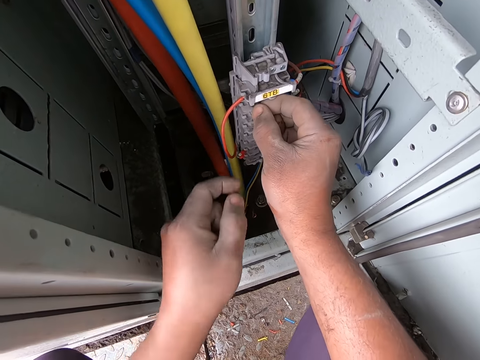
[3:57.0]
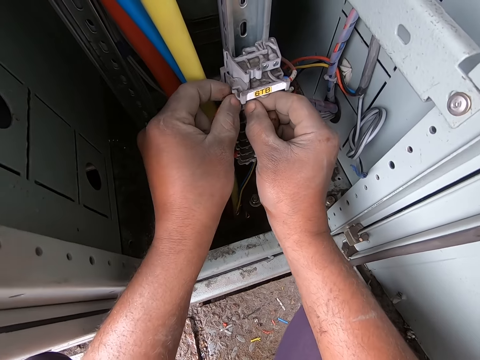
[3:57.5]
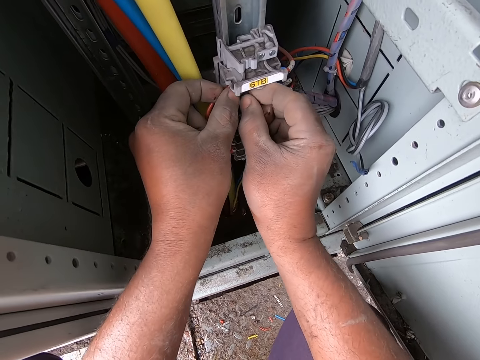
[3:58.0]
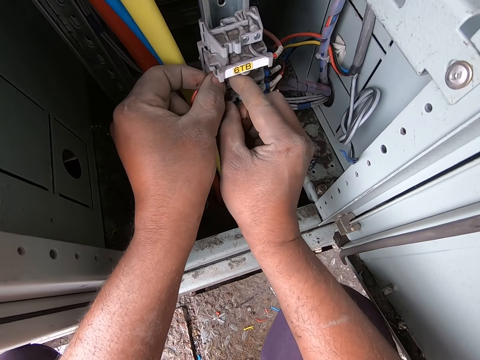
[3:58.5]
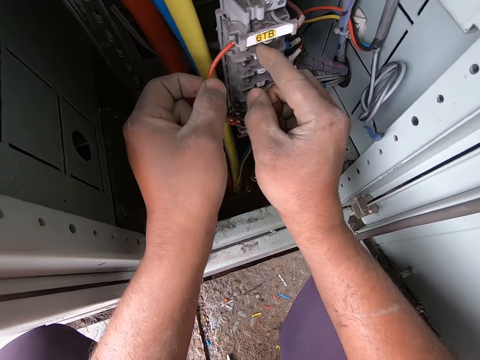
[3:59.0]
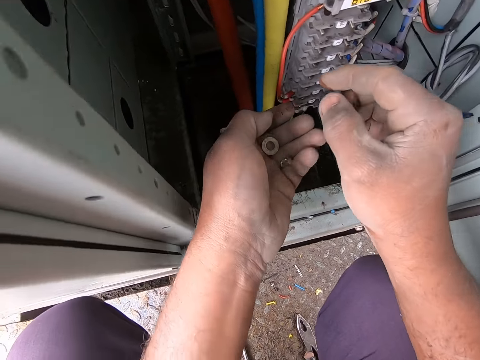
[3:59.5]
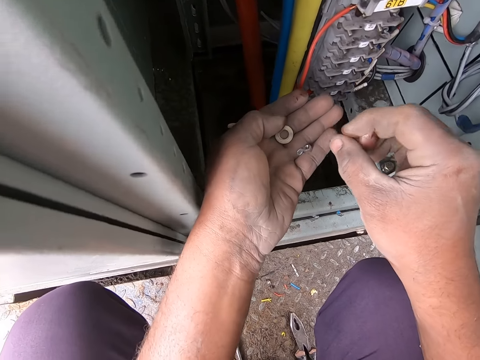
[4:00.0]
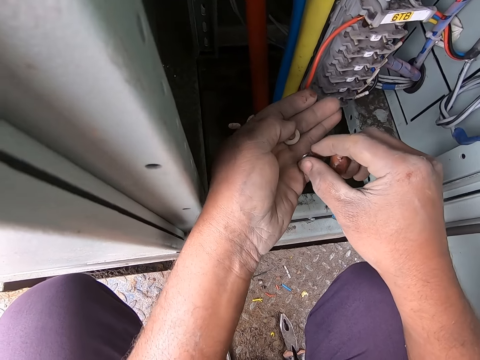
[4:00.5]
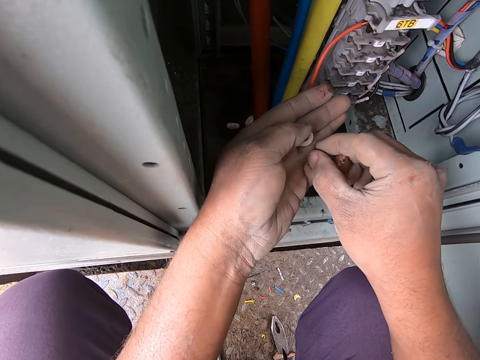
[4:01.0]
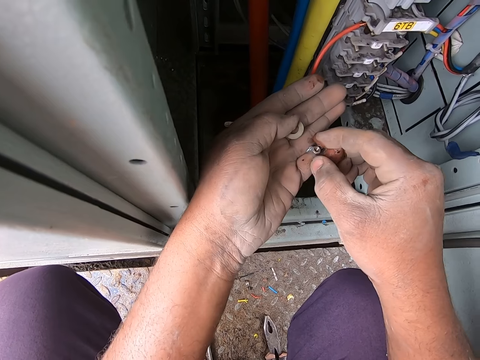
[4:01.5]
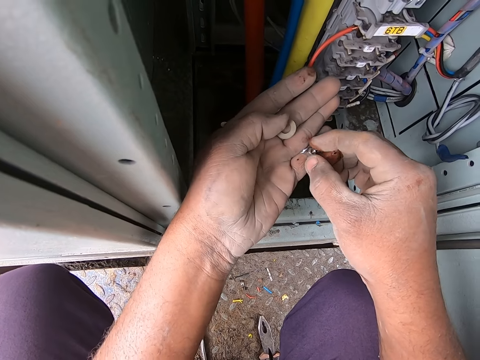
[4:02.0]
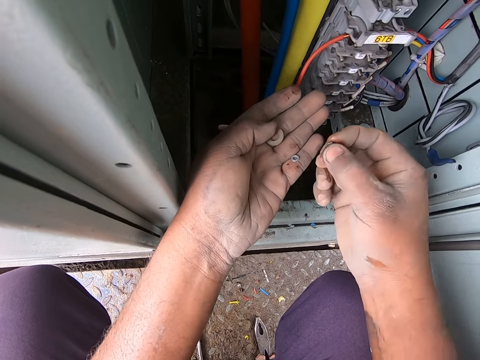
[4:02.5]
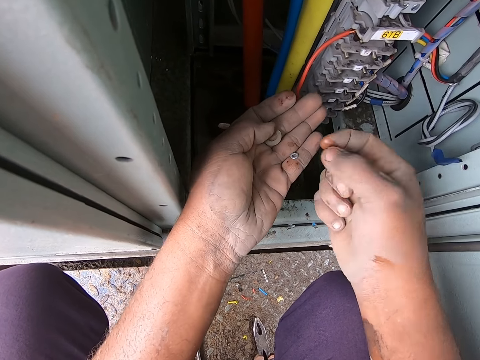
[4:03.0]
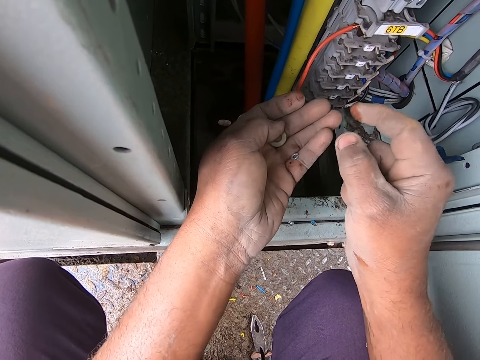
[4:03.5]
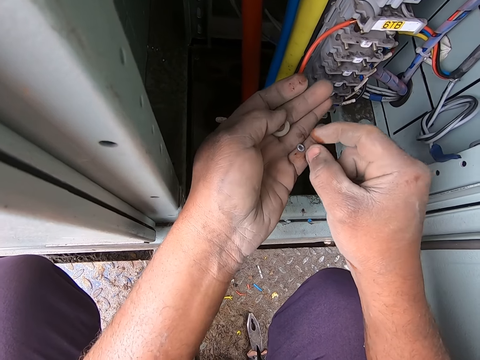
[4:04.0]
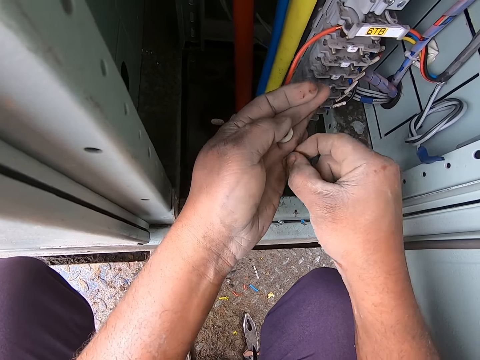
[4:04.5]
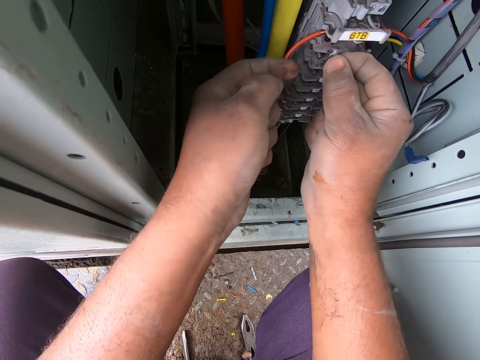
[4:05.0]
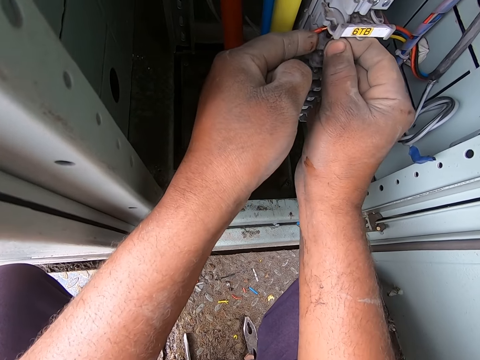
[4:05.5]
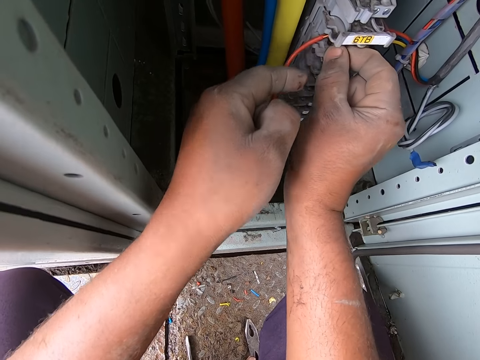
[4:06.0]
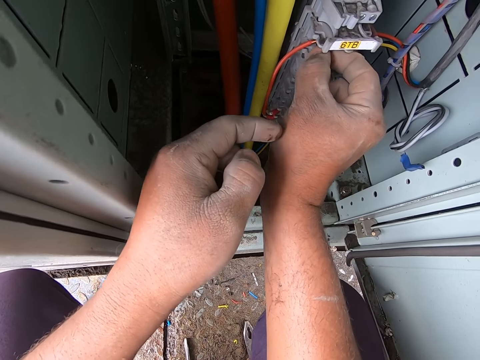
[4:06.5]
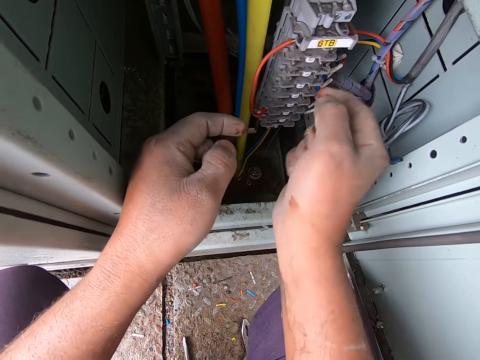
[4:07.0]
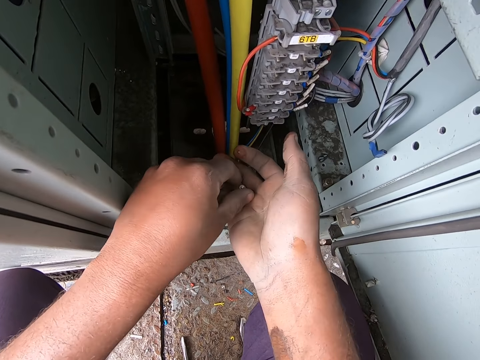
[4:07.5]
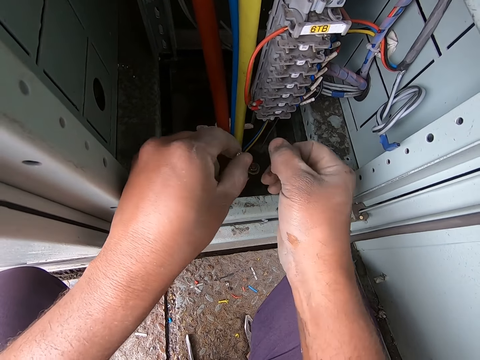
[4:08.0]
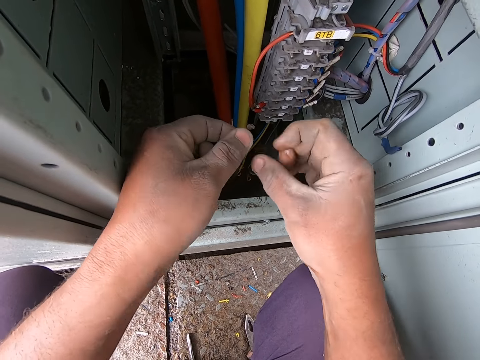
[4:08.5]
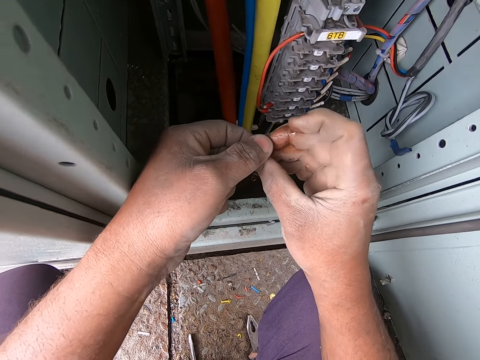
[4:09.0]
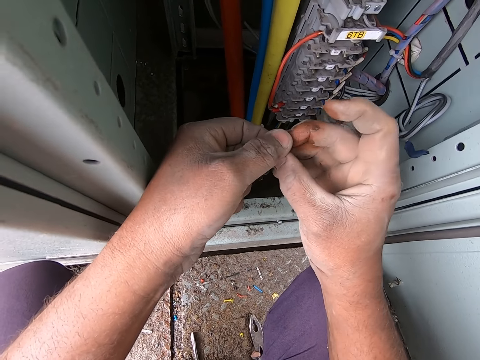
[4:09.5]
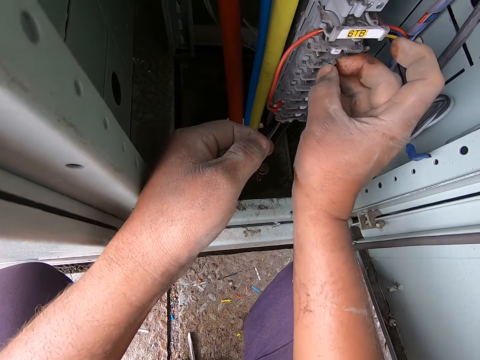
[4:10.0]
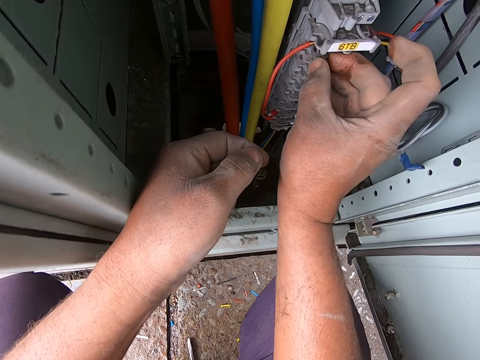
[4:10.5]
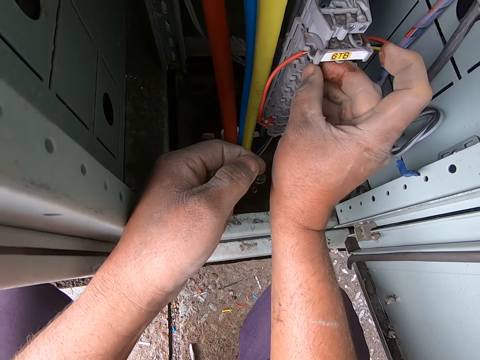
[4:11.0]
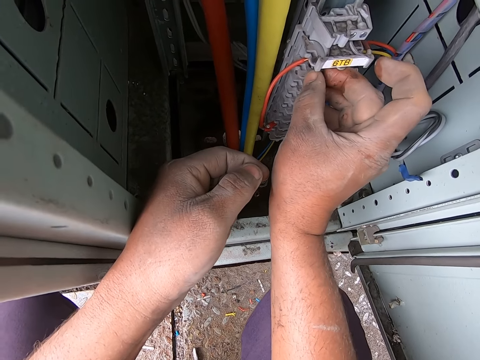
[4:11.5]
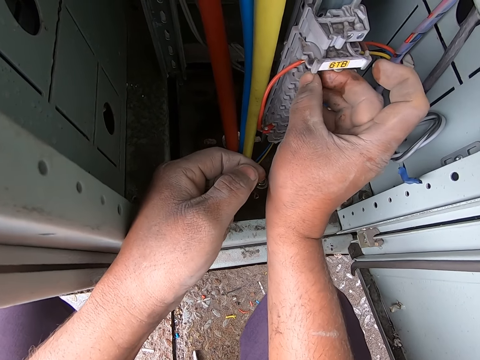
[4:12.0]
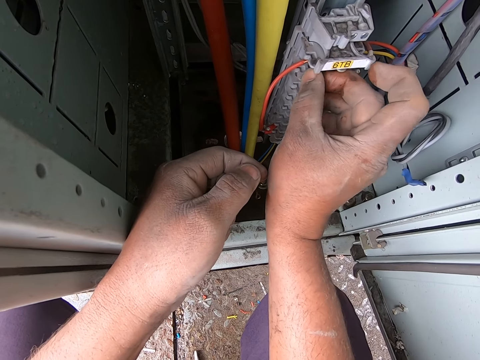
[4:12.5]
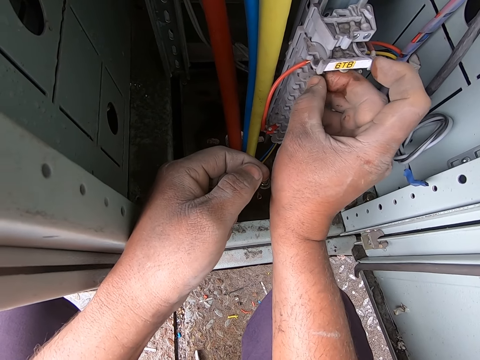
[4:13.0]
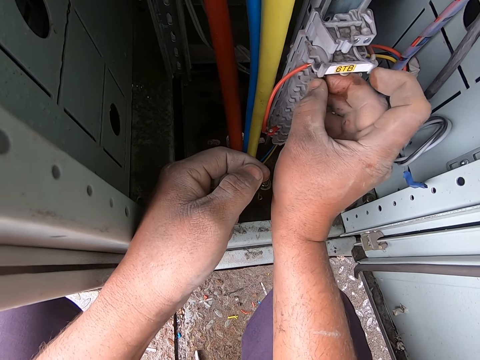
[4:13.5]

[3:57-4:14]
The camera wearer inserts a screw with his hands. He sets a nut washer on the 3 phase panel. He places the screw on the other hand. He picks a nut from the left hand. He picks the nut washer from the left hand. He sets the nut washer on the 3 phase panel. He inserts the screw with his hands. He adjusts the nut. He places the screw on the other hand. He holds the screw with his hands. He inserts the screw with his hands. He sets the nut on the 3 phase panel.

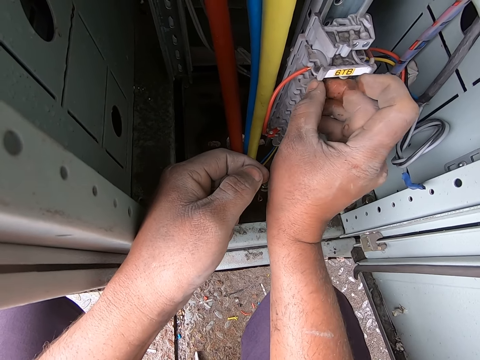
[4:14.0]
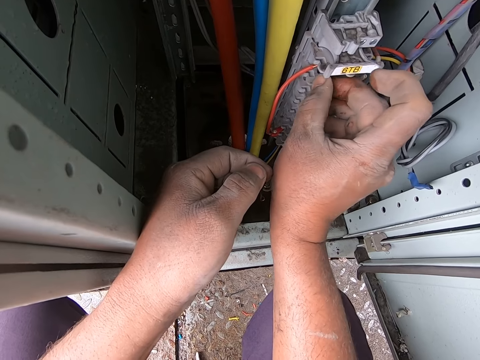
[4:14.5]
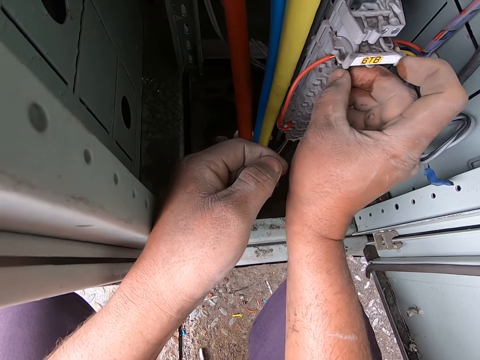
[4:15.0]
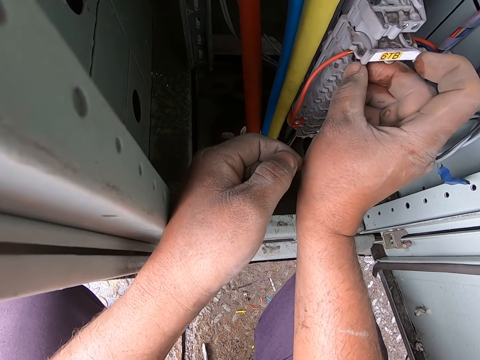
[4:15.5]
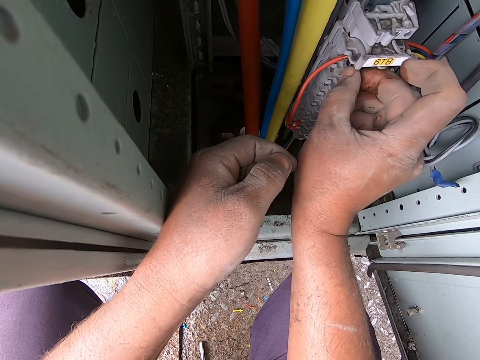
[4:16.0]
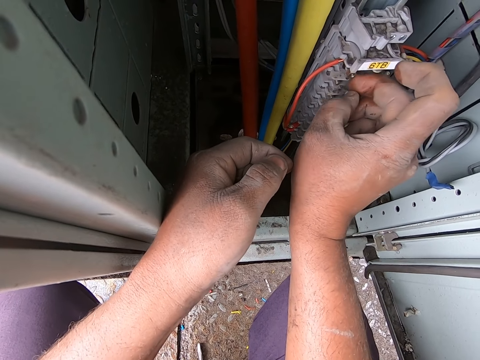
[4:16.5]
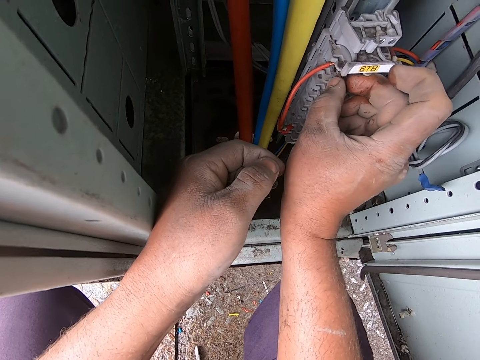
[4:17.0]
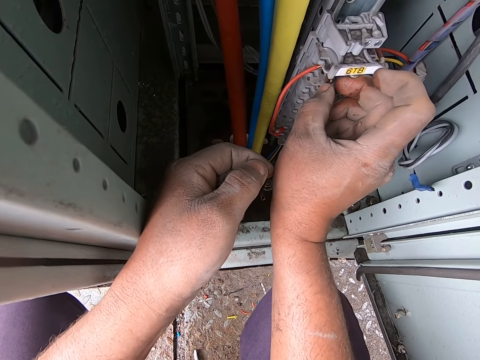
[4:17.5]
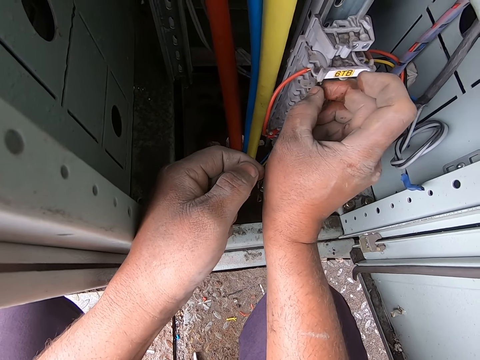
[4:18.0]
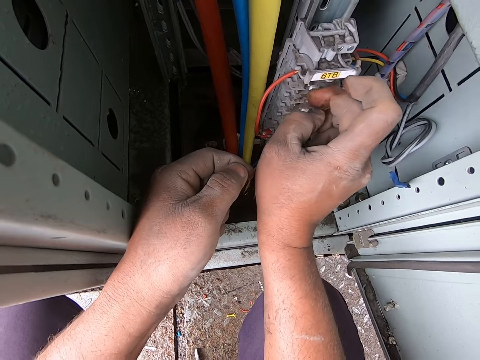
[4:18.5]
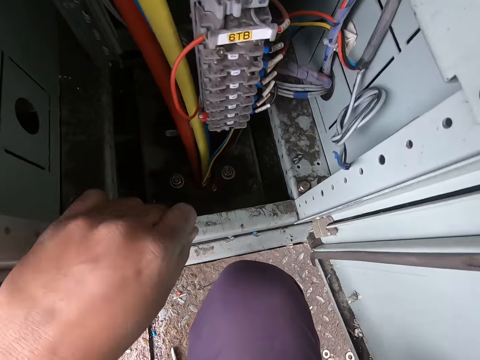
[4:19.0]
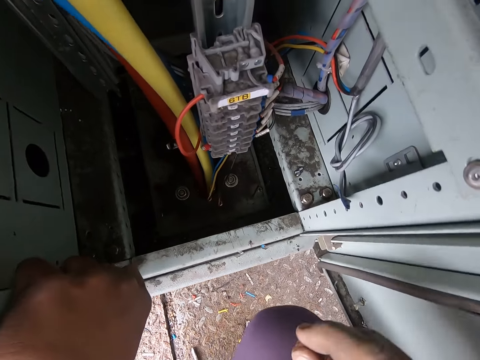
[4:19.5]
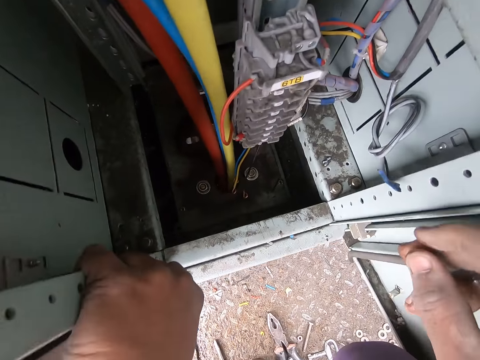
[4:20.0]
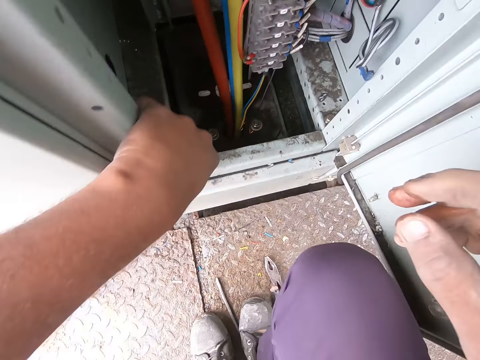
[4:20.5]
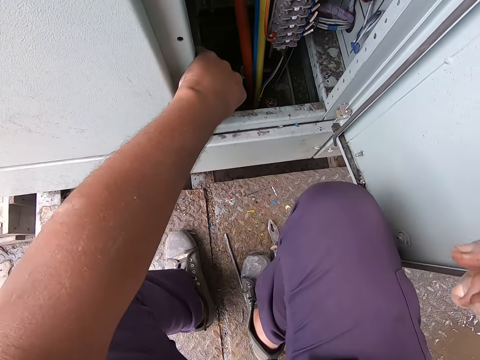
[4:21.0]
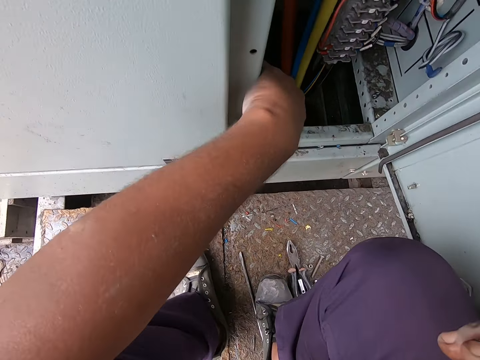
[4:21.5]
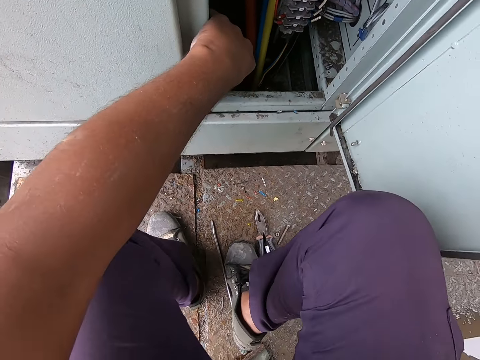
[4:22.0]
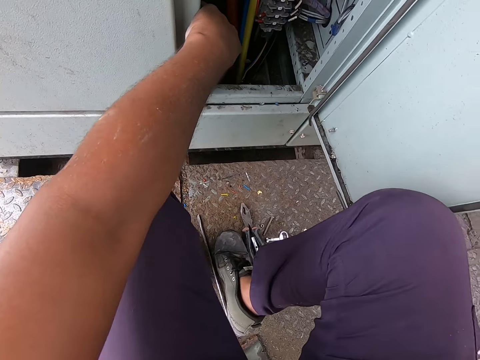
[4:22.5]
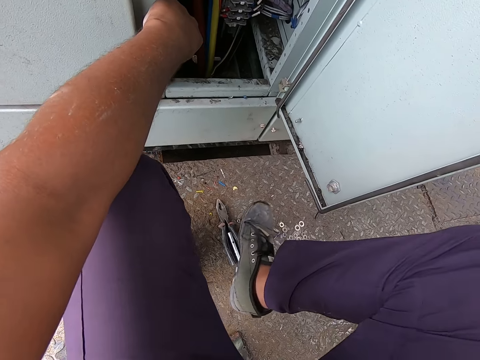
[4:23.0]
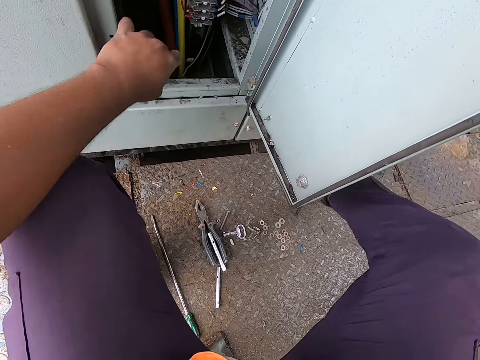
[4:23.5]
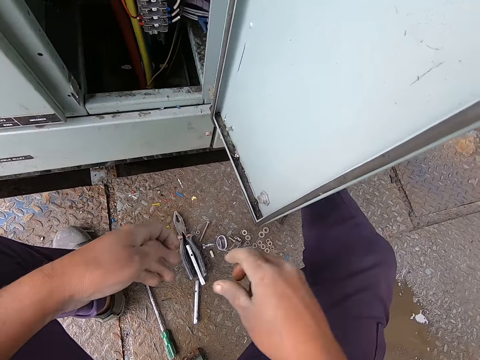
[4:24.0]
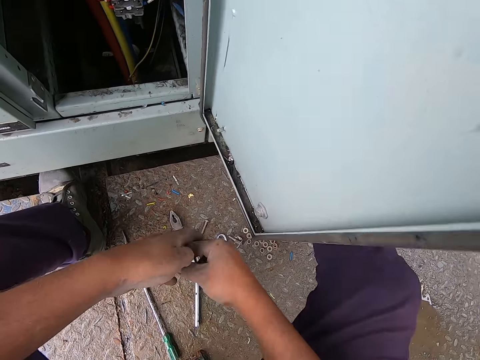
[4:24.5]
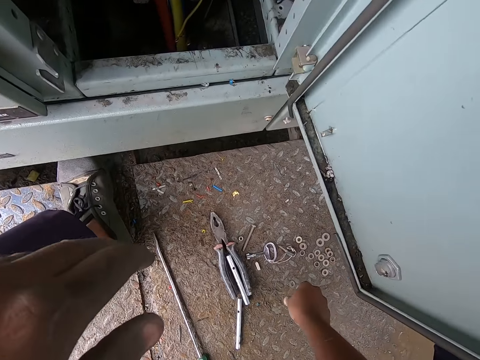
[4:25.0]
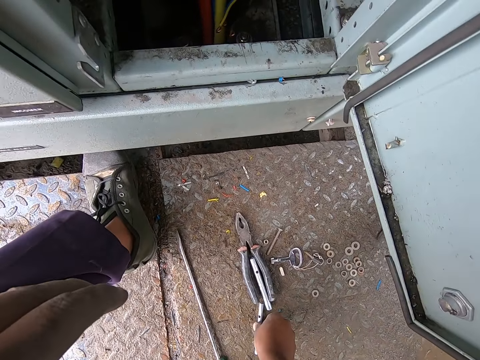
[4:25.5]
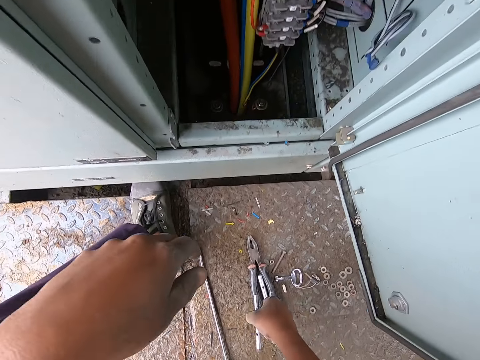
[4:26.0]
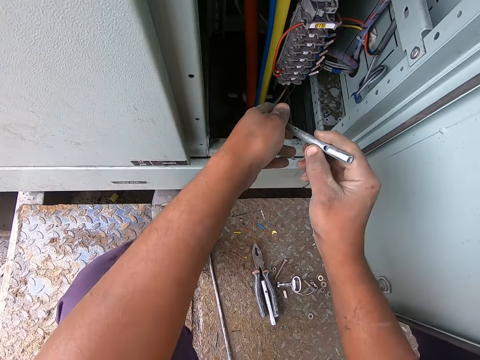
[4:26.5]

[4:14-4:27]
The camera wearer tightens the nut with the hand. He arises from the ground. He adjusts his body. He holds his hands. He drops a nut washer on the floor. He picks up a tool, a nut driver, from the table.
